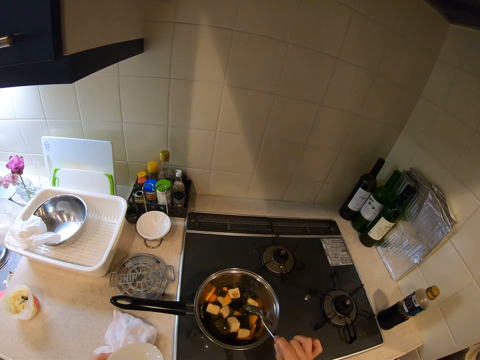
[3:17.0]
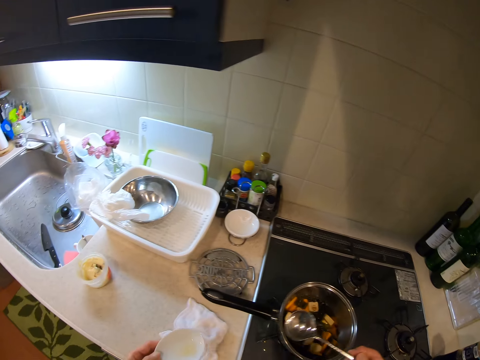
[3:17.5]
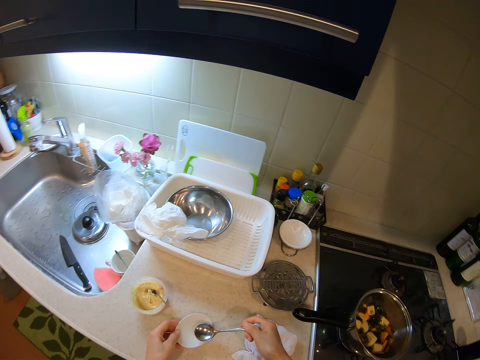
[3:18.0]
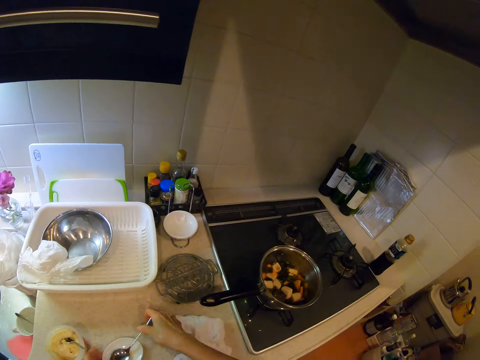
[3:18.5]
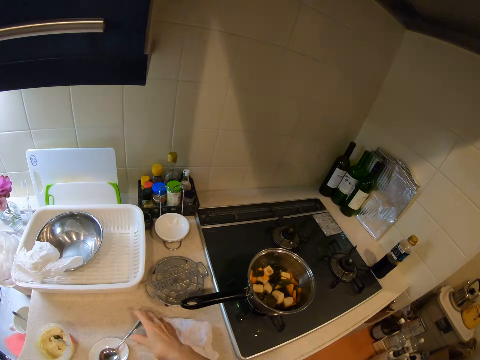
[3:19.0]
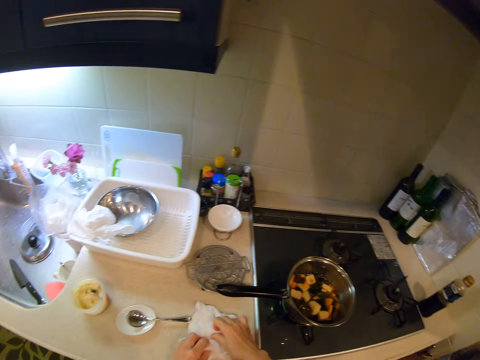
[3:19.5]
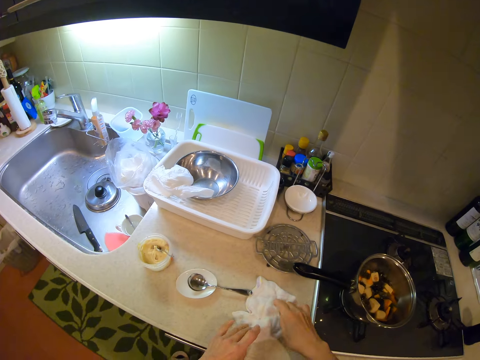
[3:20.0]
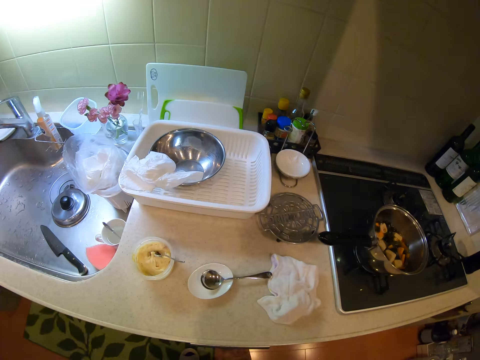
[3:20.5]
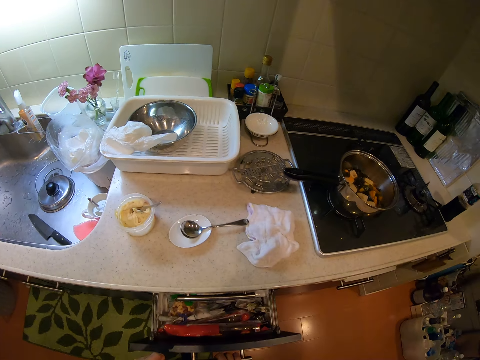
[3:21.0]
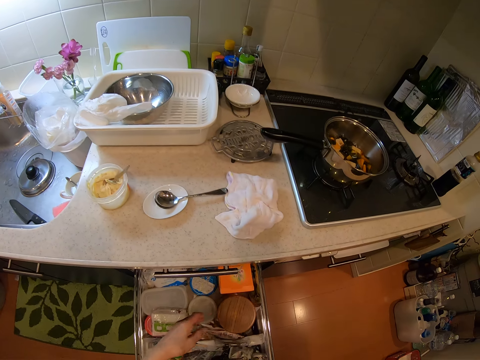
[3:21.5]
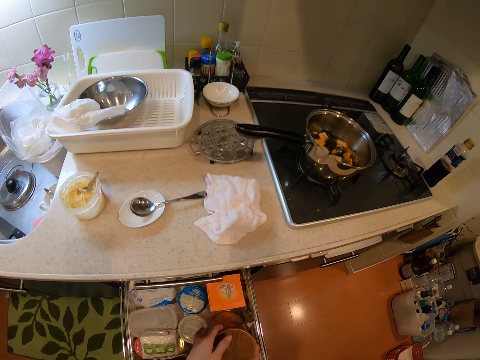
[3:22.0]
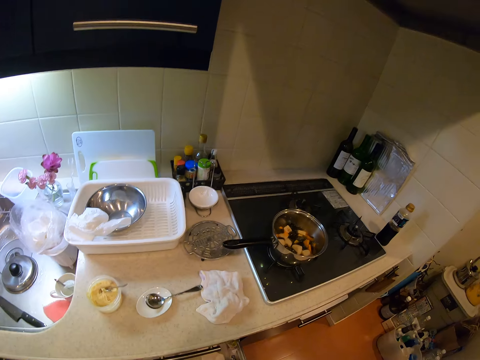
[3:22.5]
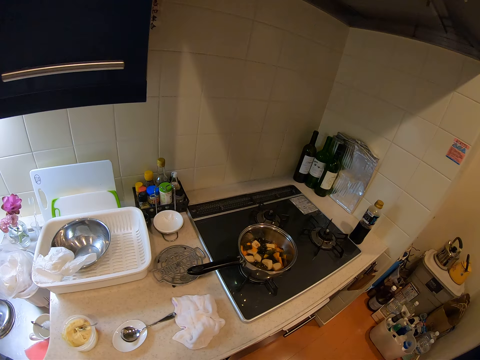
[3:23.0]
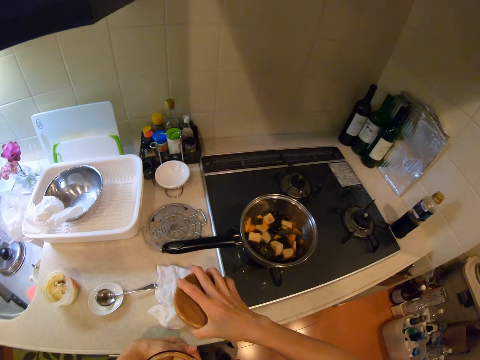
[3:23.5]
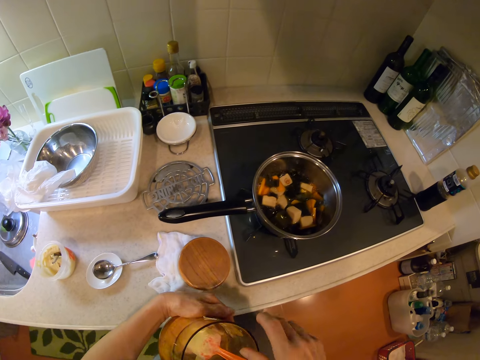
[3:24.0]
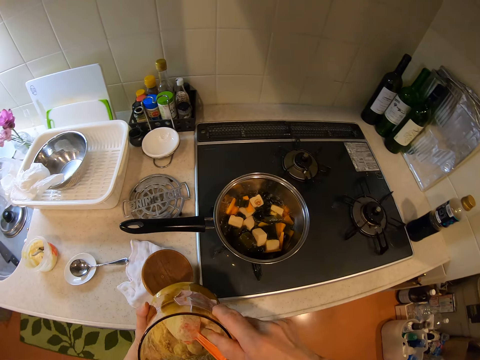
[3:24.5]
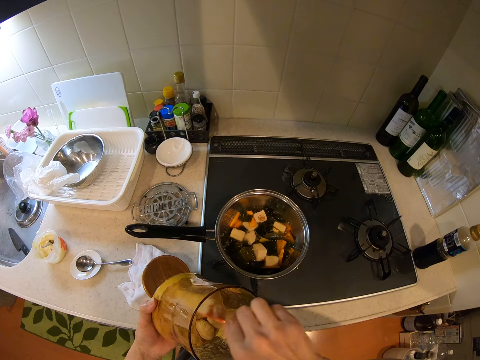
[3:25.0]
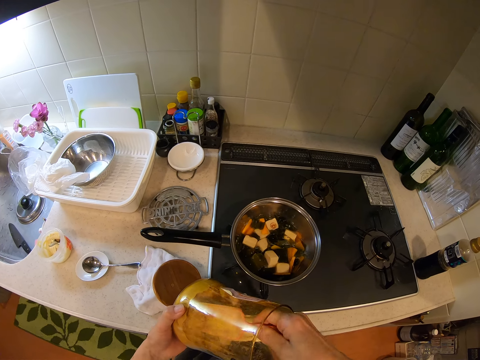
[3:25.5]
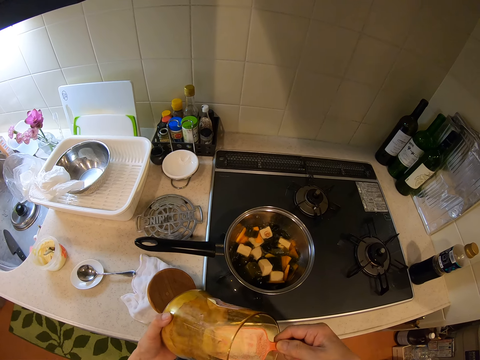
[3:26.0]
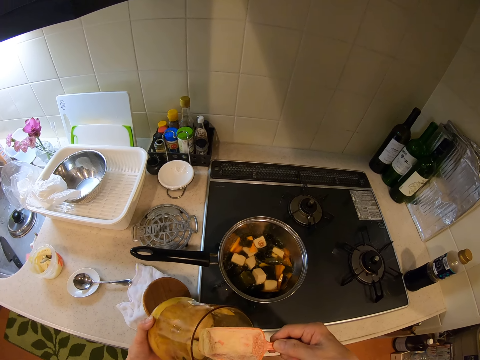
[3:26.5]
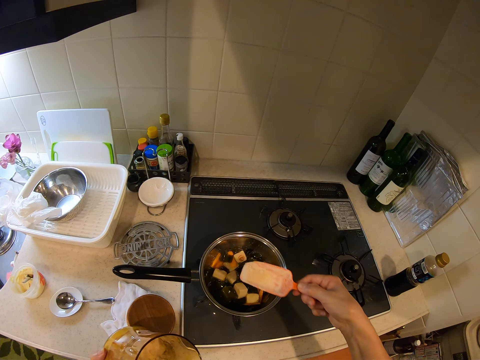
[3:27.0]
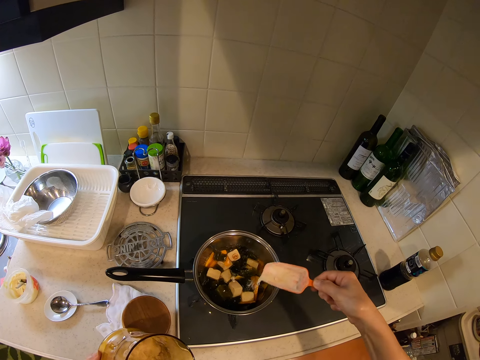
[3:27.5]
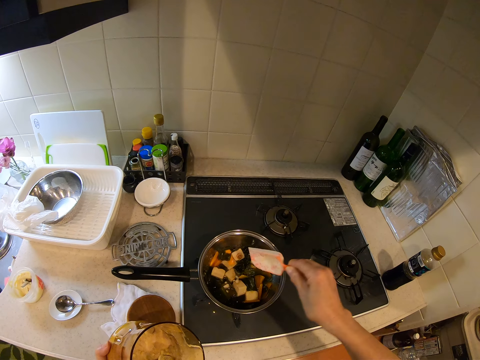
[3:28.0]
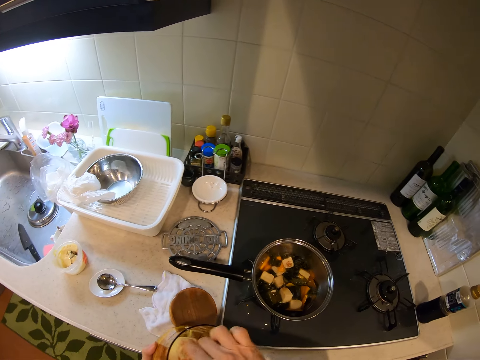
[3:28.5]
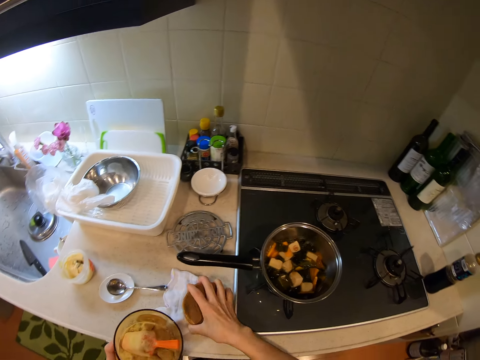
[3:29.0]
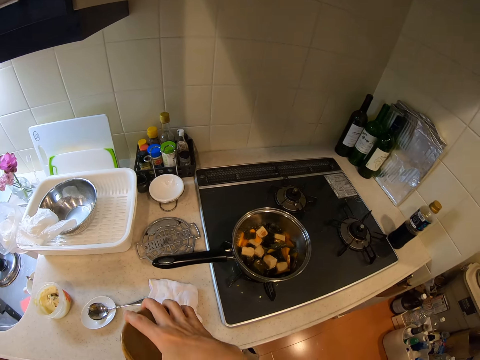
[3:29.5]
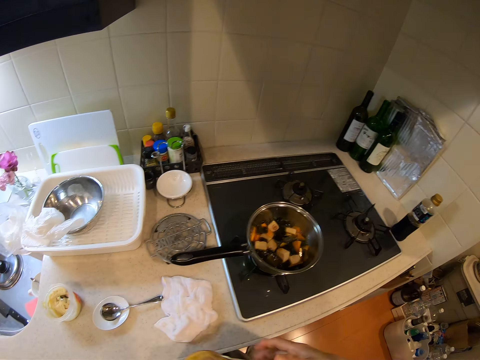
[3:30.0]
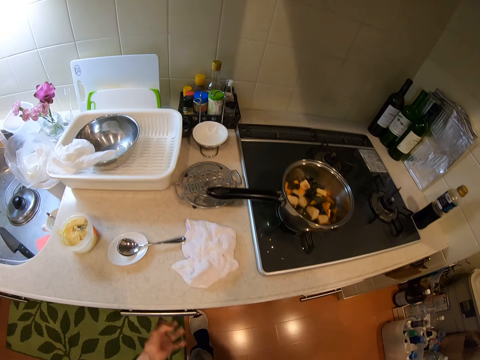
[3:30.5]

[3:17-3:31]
The camera wearer puts the spoon on a bowl. She puts the bowl down on a kitchen counter. She cleans her hand on the napkin on the slab. She pulls the kitchen cabinet drawers. She picks up a seasoning container or plastic tin in the drawer. She closes the drawer. She places the cover of the seasoning on the napkin on the slab. She scoops the seasoning with a spoon inside the container. She pours the seasoning into the pot. She drops the plastic spoon in the plastic tin. She takes the lid from the napkin on the slab. She covers the plastic tin using the lid.

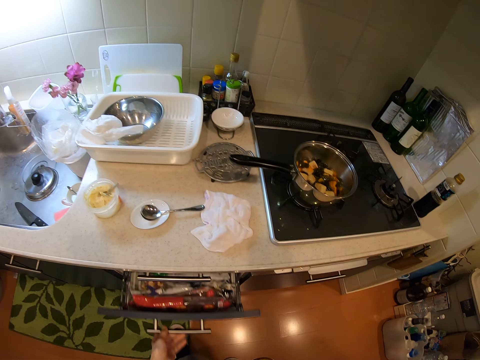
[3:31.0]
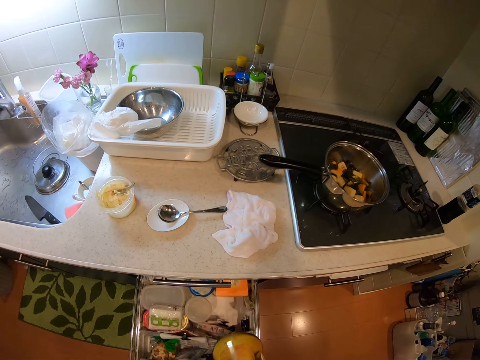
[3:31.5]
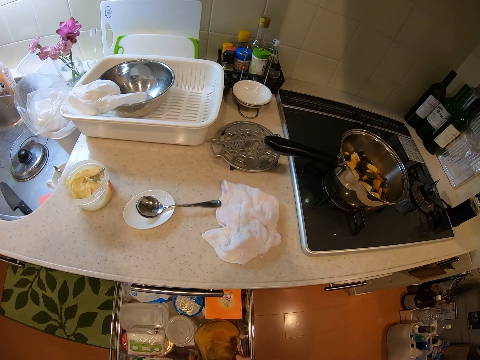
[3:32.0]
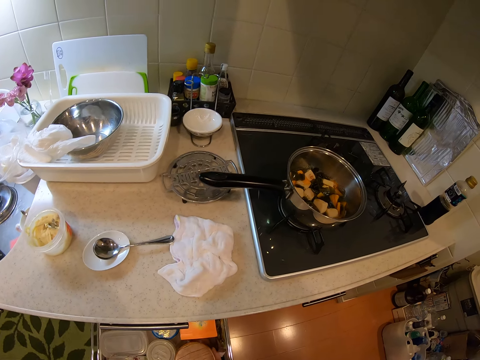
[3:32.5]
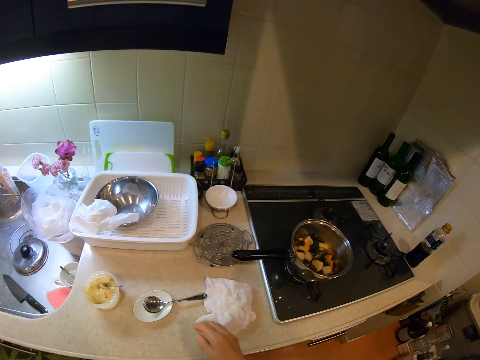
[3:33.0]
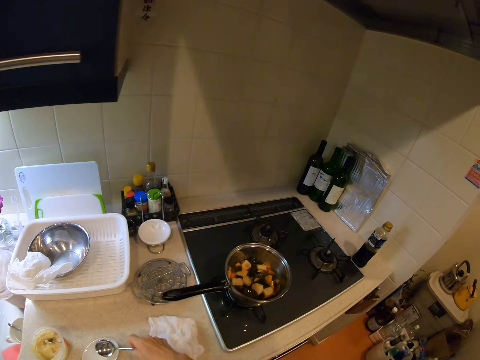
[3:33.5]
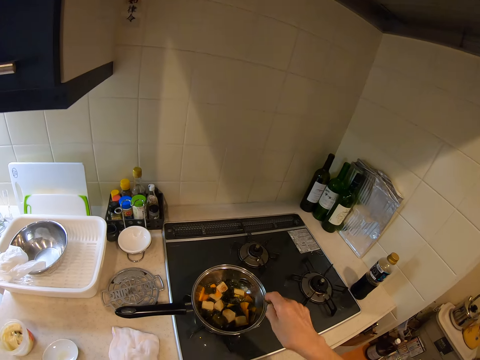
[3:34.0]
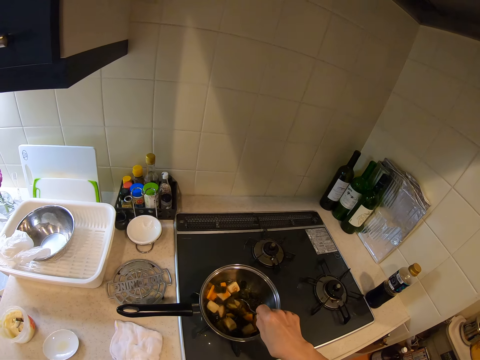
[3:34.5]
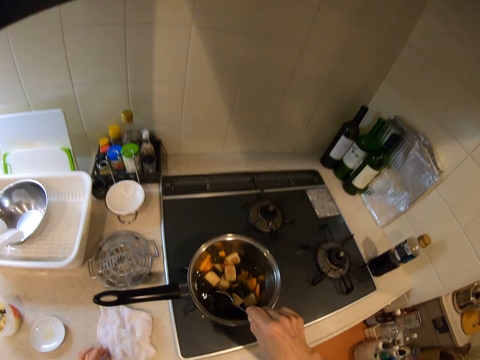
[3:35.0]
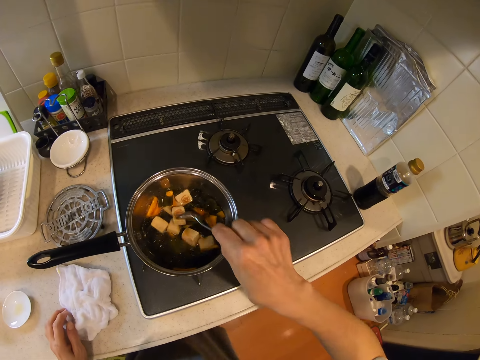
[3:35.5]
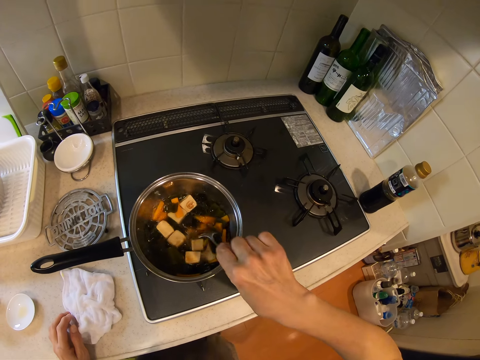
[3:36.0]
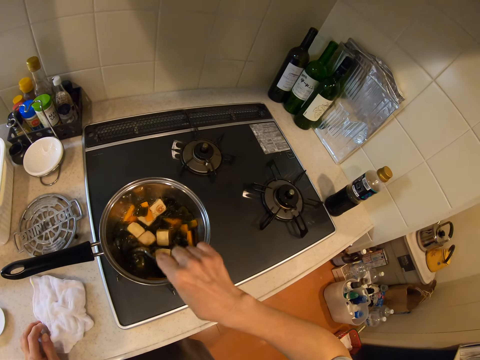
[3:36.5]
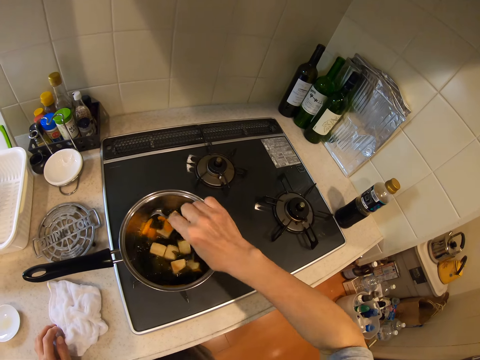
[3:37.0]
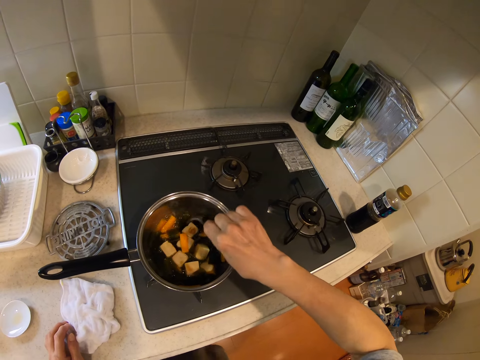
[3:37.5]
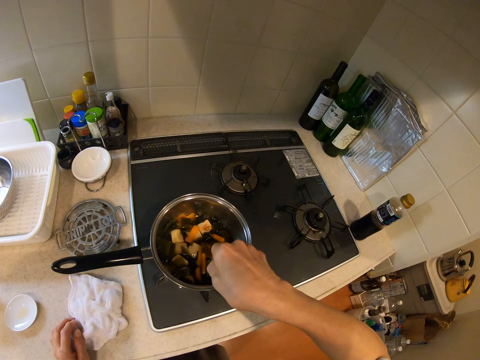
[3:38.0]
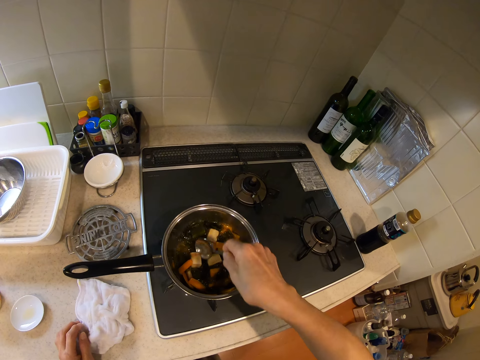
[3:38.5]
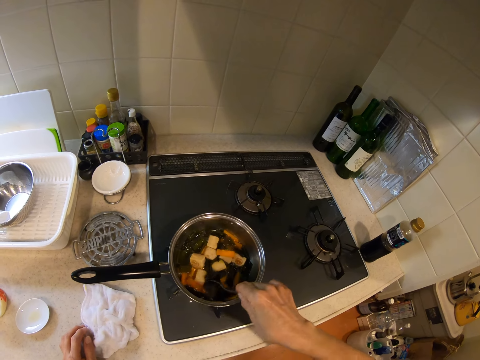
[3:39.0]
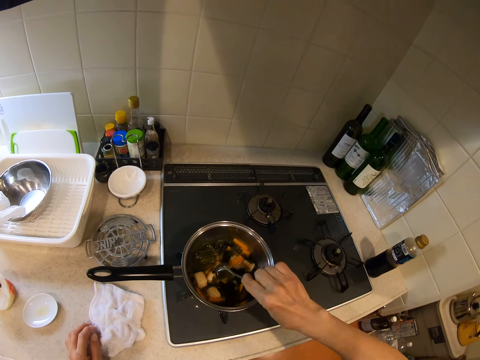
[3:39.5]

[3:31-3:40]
The camera wearer pulls the kitchen cabinet drawer. They place the container into the drawer. They close the drawer. They take the spoon from the bowl on the slab. They stir cucumber, carrot and marshmallow in the cooking pot.

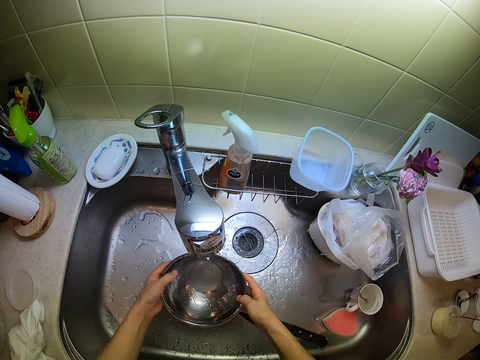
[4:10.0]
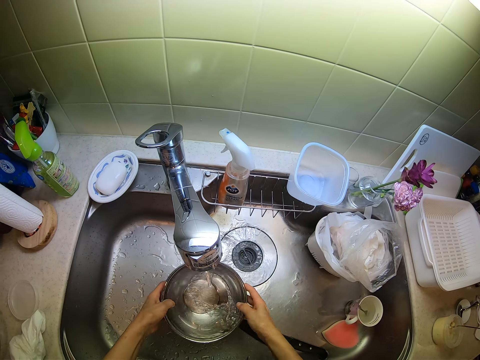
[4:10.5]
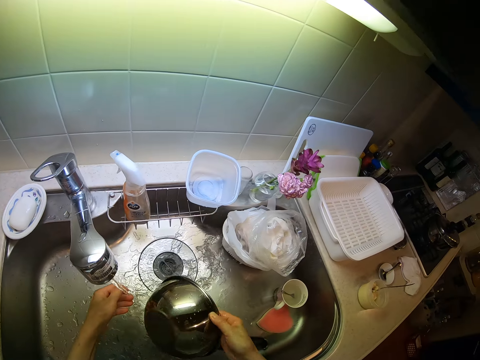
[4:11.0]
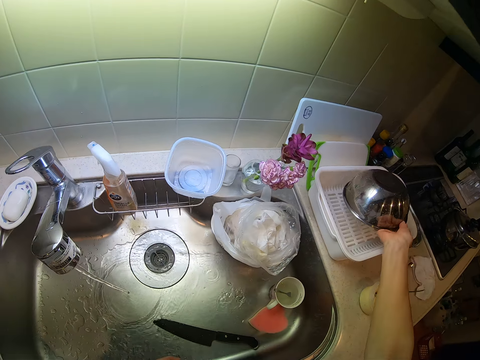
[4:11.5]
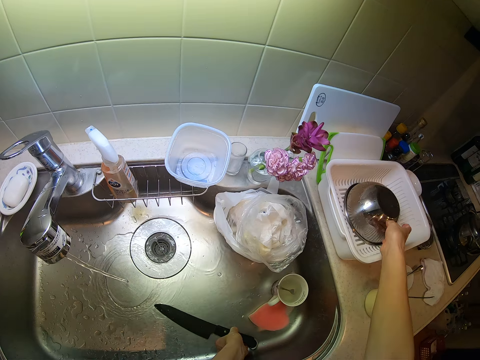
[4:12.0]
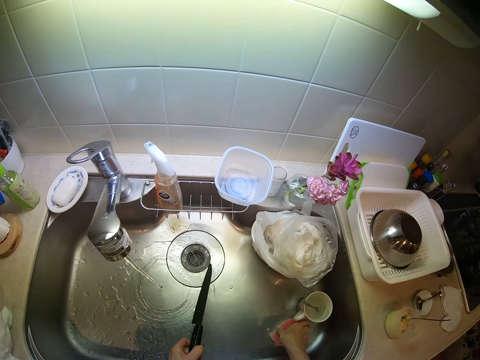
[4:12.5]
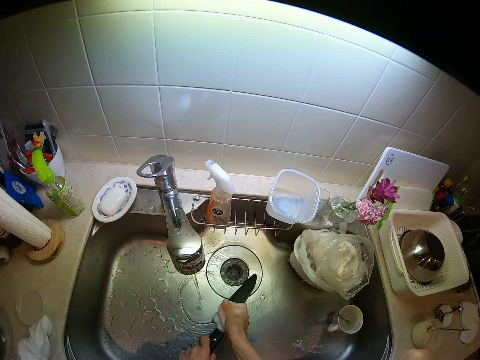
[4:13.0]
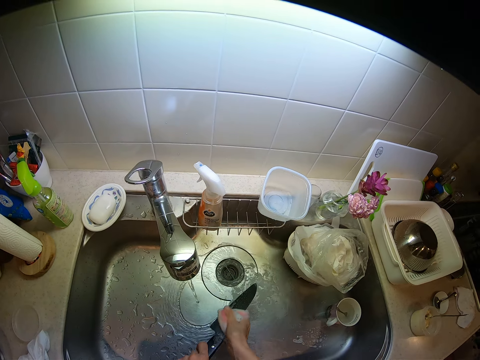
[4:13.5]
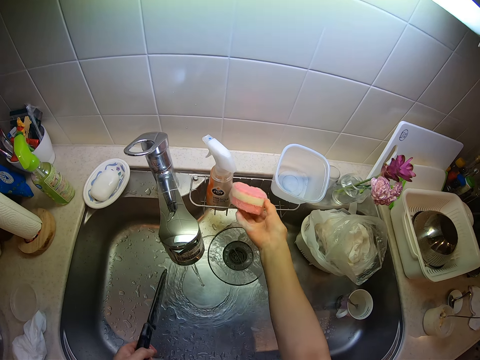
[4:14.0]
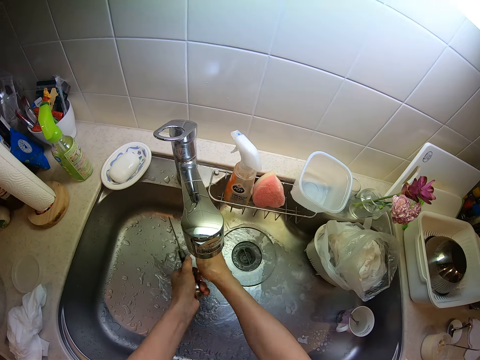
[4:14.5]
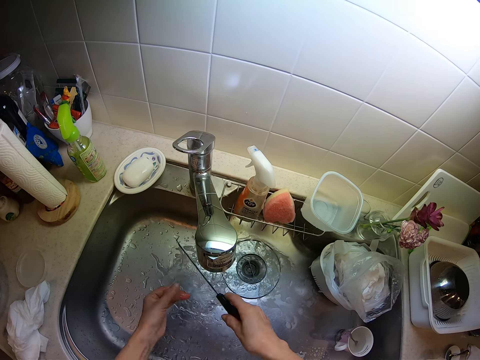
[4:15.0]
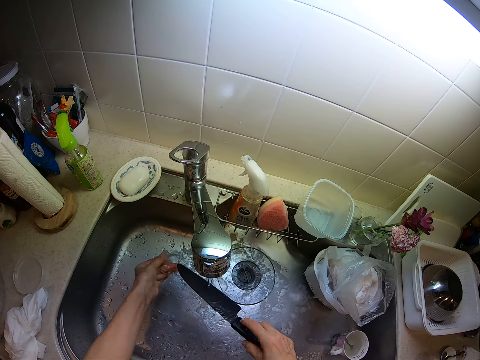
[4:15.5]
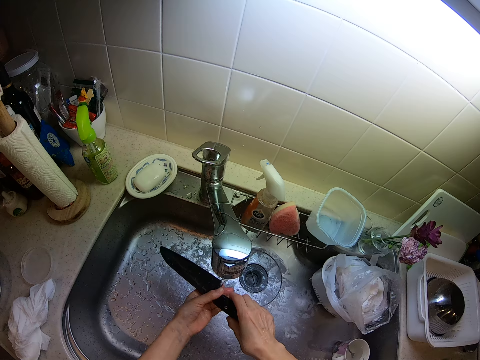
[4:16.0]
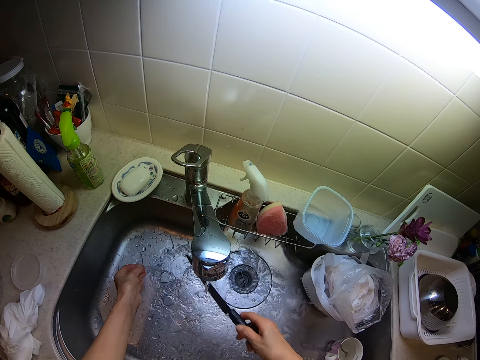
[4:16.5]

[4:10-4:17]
The camera wearer puts a bowl on the dish rack. They take a knife from the sink. They take a dishwashing sponge from the sink. They clean the knife using the dishwashing sponge. They drop the sponge into the drainer on the sink. They rinse the knife.
